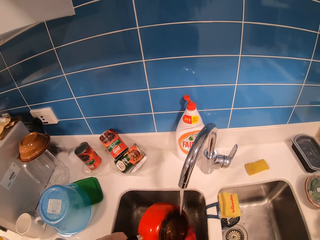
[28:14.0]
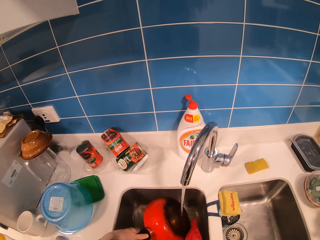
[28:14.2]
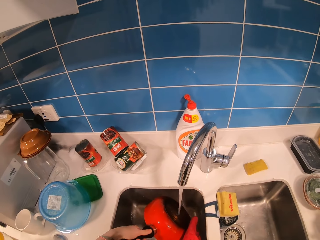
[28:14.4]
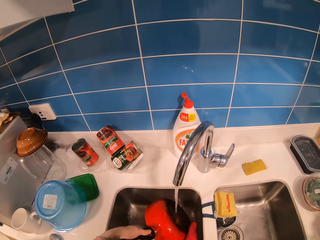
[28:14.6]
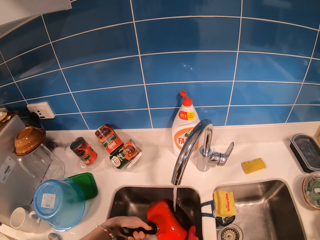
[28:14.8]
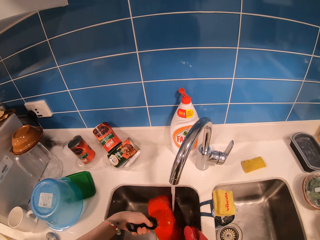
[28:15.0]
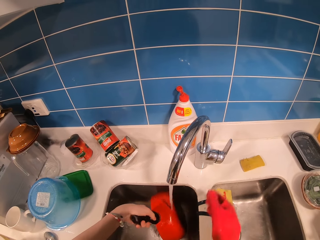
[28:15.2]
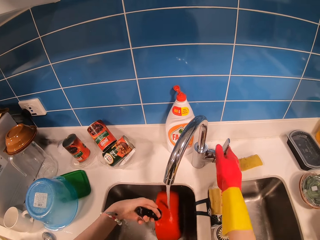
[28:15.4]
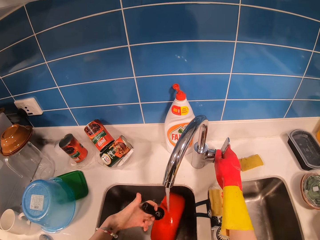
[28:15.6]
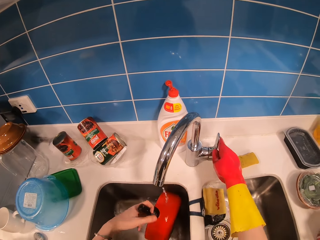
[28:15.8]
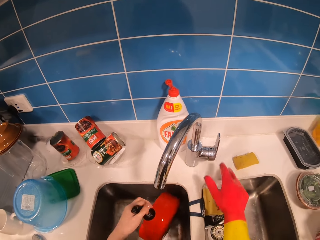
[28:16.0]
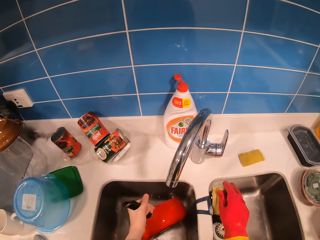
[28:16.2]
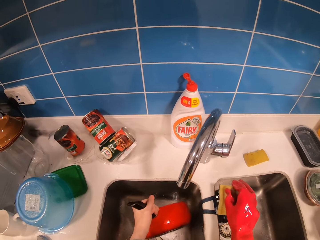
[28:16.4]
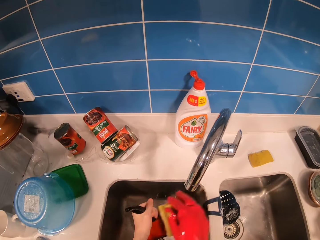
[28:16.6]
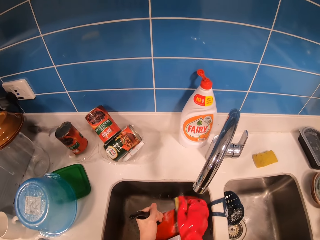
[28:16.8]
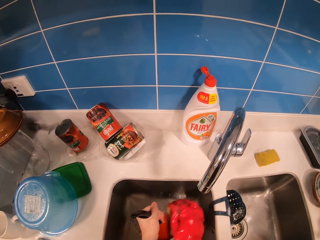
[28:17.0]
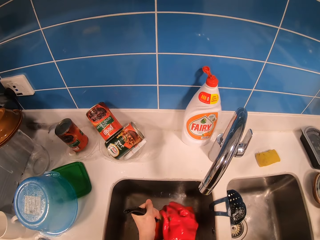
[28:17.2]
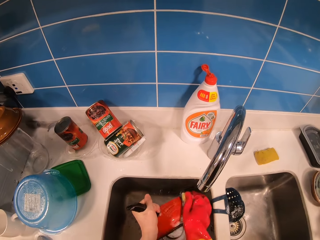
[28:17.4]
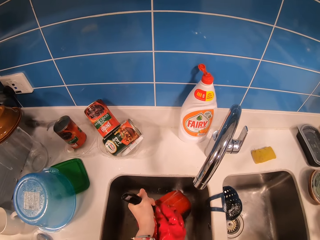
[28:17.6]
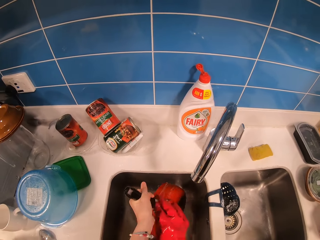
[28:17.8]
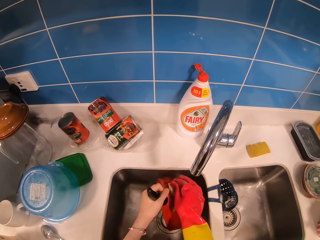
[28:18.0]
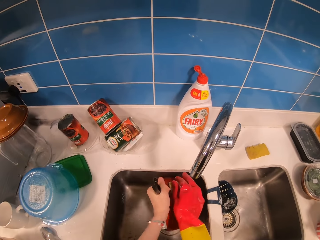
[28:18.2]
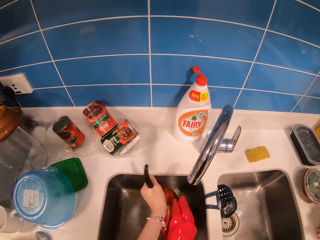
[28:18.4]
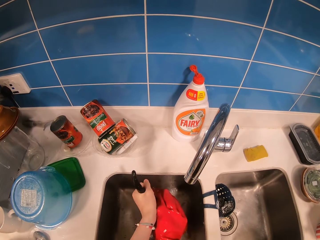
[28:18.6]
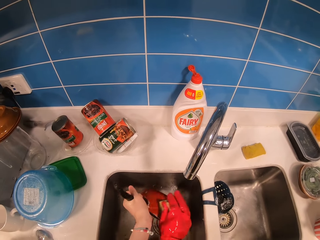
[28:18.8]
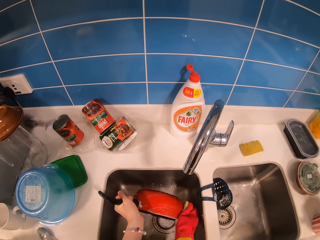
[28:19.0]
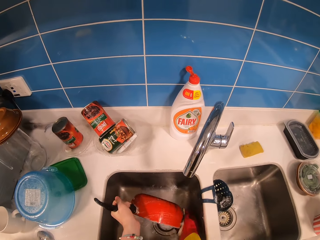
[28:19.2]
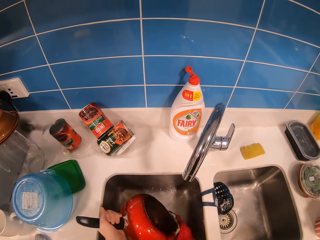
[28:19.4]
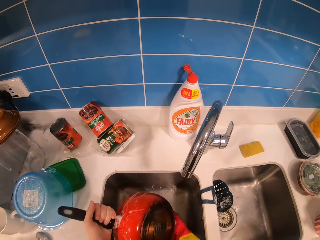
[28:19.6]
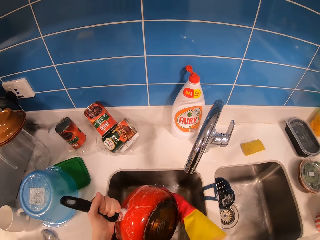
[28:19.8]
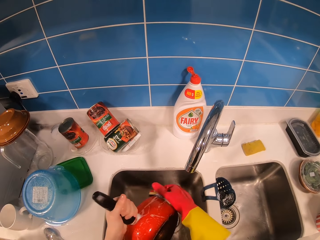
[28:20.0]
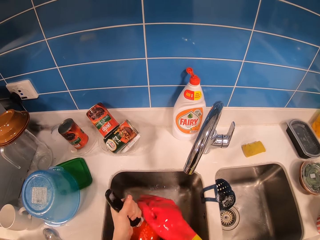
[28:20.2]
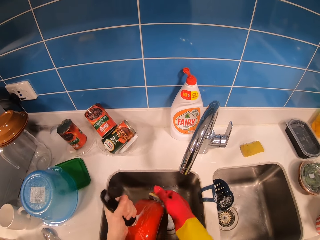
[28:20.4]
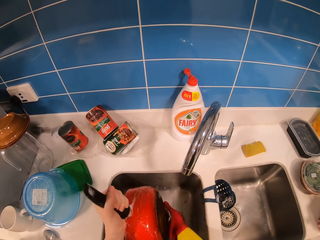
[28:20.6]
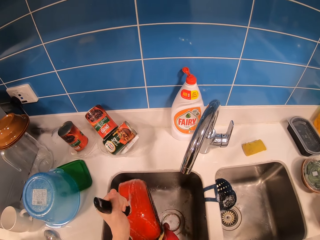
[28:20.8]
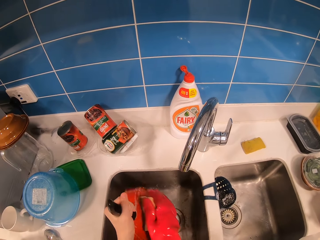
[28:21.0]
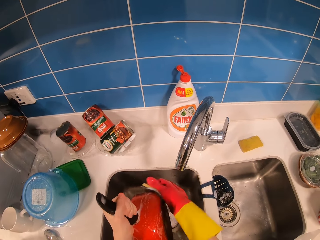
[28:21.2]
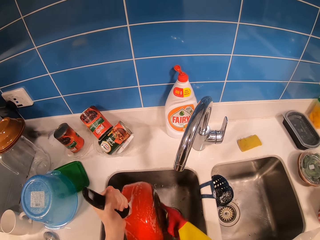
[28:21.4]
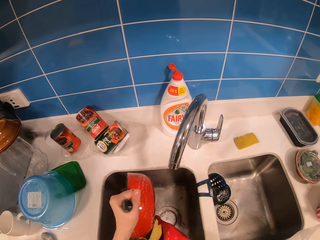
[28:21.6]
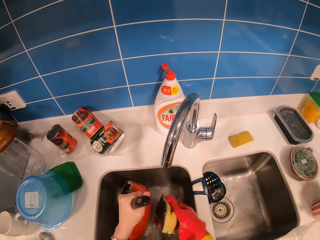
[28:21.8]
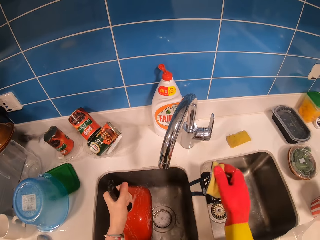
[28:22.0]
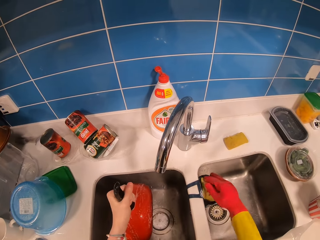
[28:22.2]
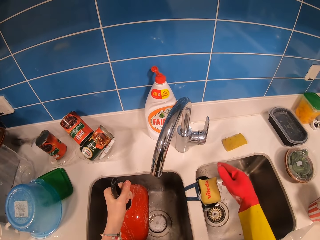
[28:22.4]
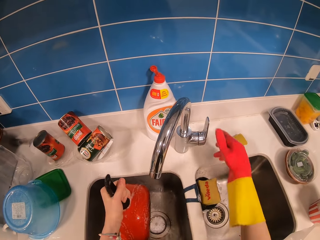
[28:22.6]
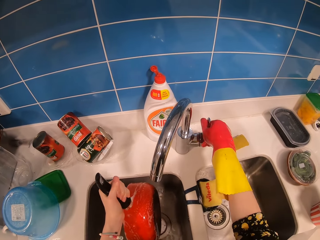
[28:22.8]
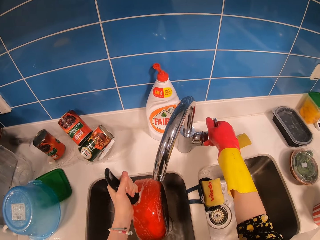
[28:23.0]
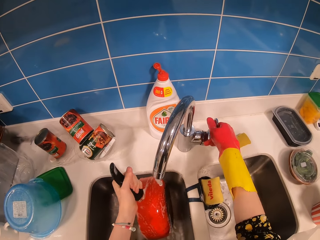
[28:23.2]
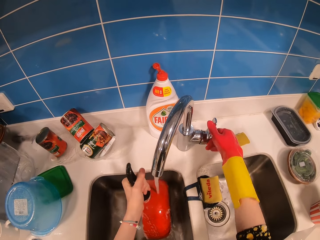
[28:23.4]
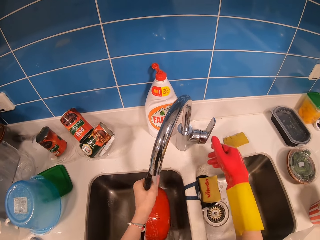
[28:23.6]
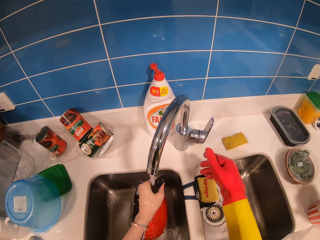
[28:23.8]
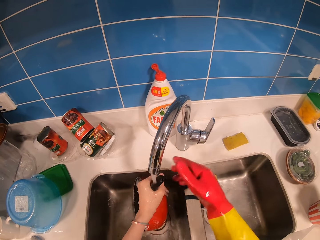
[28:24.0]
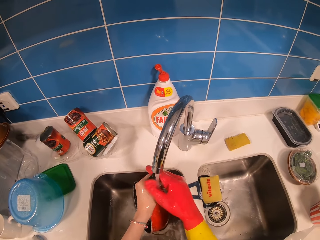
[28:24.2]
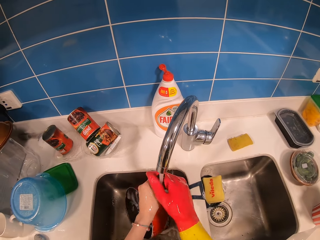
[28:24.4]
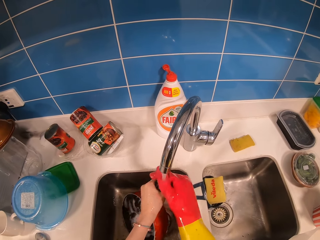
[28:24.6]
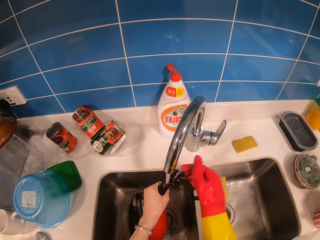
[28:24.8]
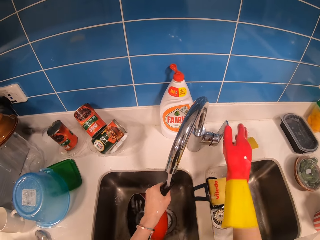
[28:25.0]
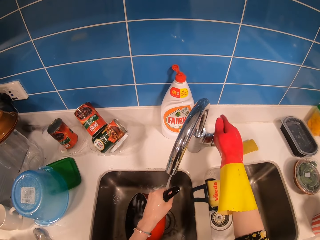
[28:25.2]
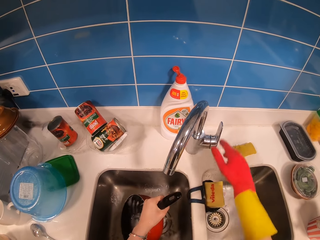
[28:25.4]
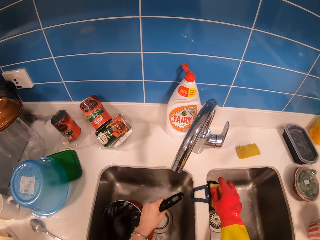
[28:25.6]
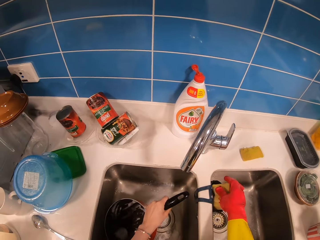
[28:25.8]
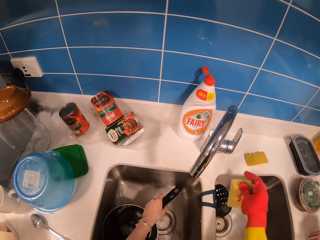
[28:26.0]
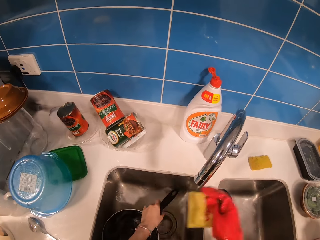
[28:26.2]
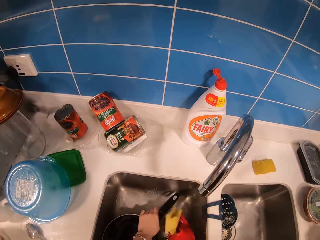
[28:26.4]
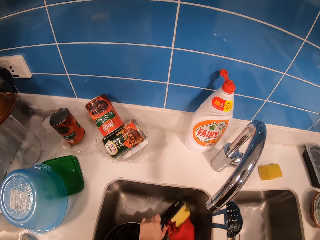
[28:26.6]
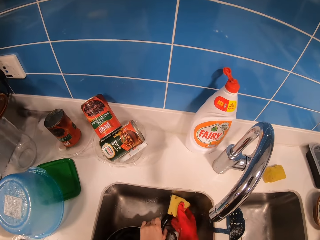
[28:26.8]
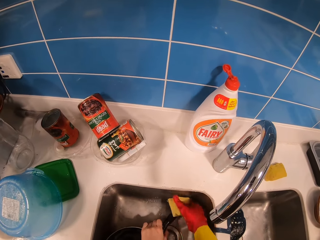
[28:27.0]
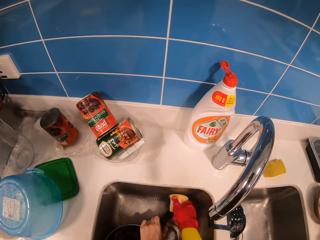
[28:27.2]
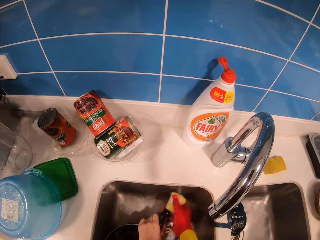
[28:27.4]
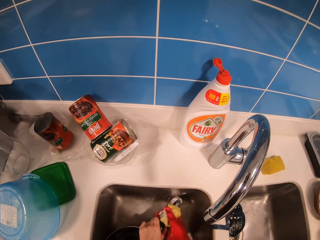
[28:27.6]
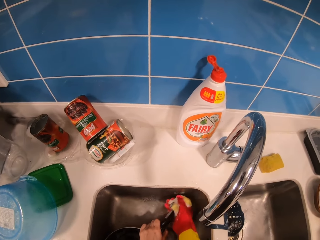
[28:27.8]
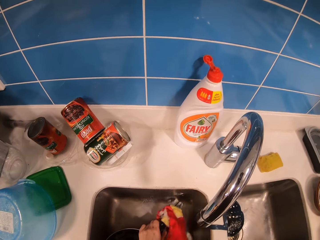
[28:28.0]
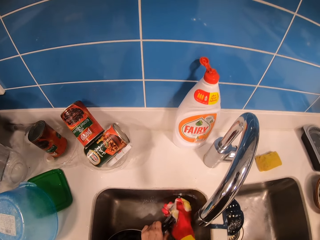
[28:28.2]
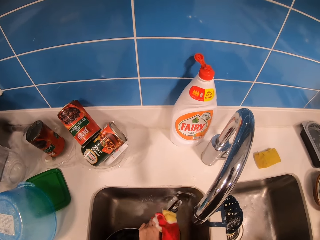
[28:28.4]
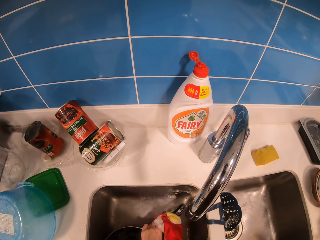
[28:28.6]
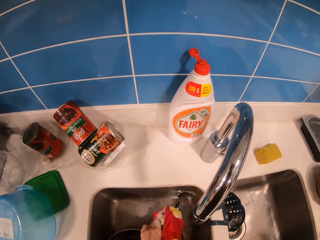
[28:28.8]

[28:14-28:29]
The camera wearer closes the tap. They pick up the cleaning item or scouring pad. They clean the pan with the scouring pad. They place the scouring pad on the counter. They open a tap. They clean the pan with tap water. They close the tap. They pick up the scouring pad from the counter. They clean the pan handle with the scouring pad.

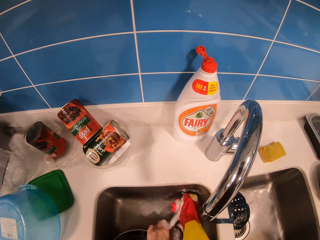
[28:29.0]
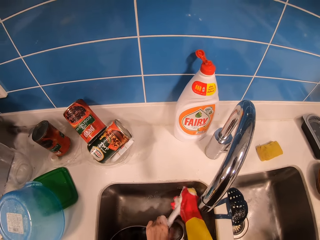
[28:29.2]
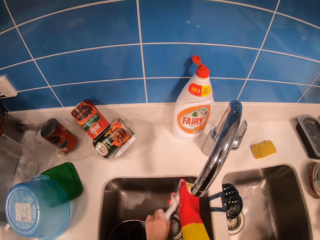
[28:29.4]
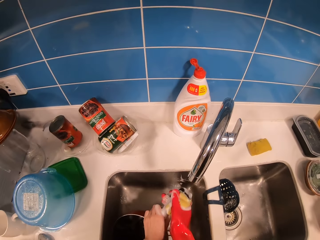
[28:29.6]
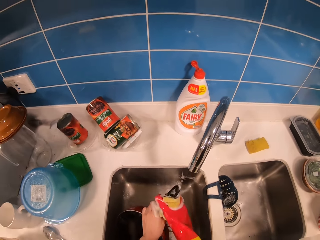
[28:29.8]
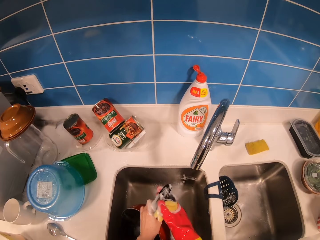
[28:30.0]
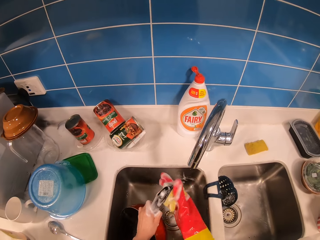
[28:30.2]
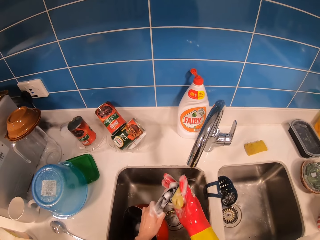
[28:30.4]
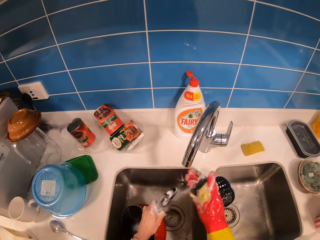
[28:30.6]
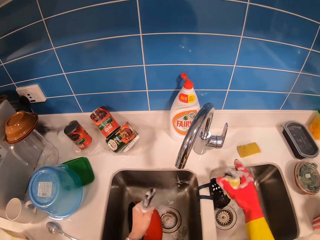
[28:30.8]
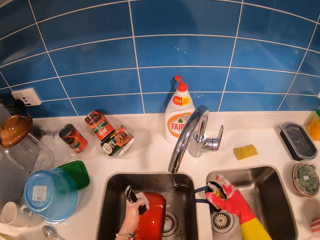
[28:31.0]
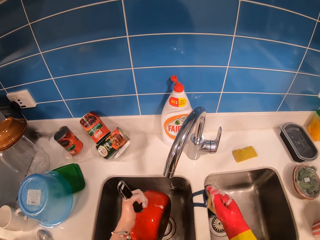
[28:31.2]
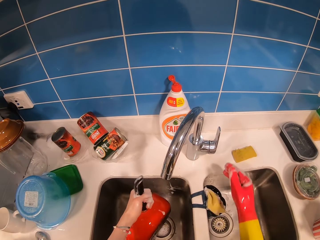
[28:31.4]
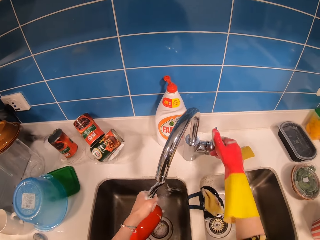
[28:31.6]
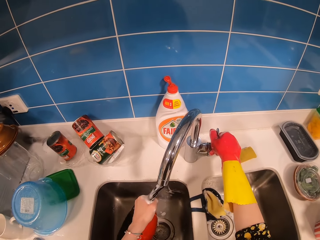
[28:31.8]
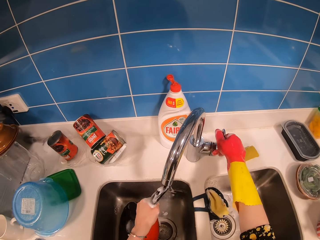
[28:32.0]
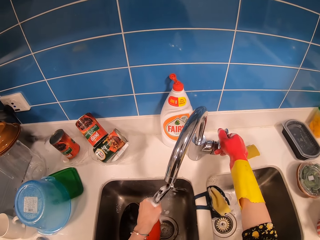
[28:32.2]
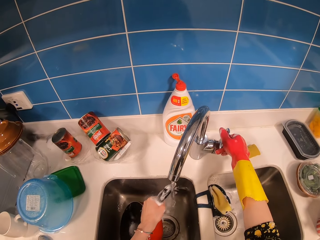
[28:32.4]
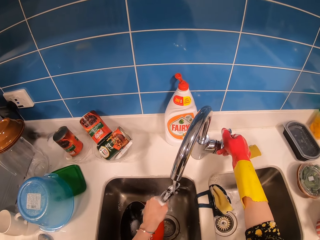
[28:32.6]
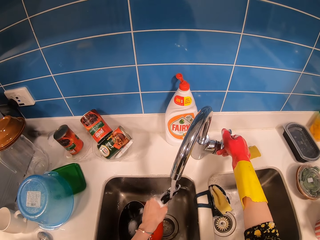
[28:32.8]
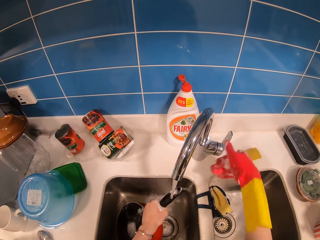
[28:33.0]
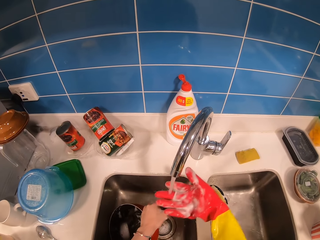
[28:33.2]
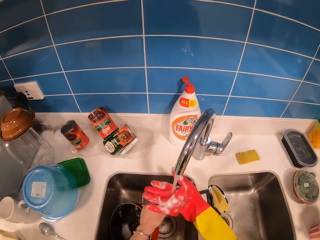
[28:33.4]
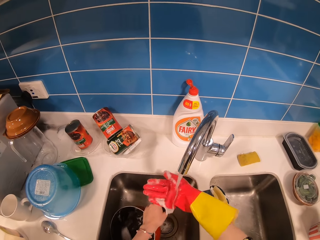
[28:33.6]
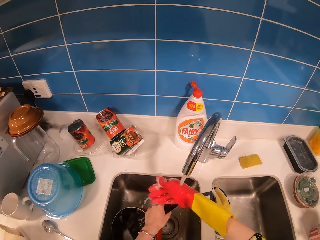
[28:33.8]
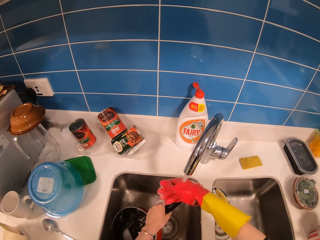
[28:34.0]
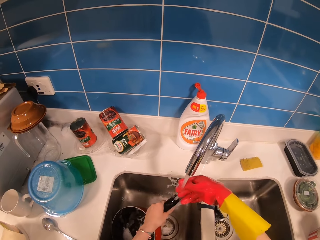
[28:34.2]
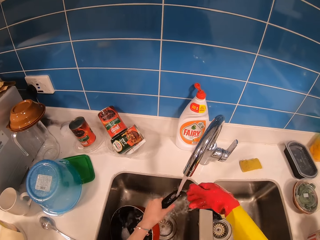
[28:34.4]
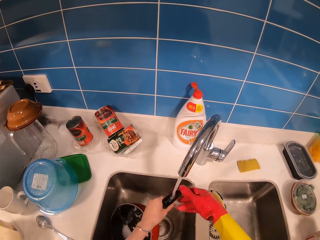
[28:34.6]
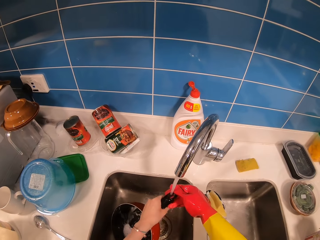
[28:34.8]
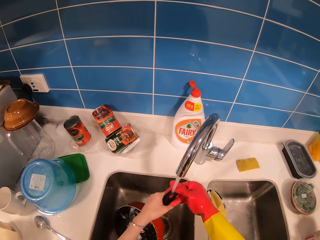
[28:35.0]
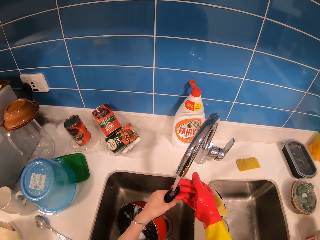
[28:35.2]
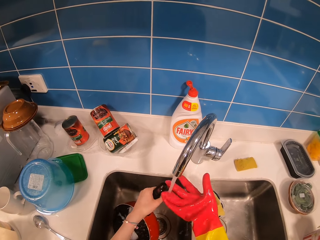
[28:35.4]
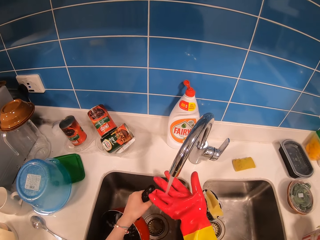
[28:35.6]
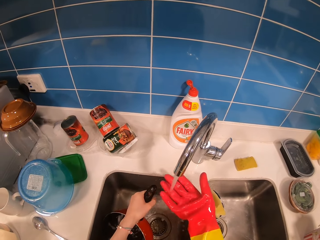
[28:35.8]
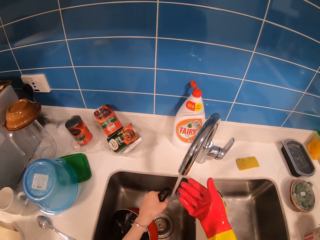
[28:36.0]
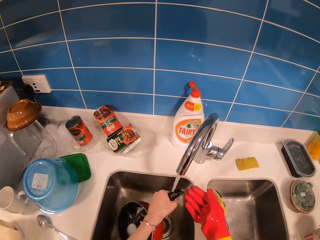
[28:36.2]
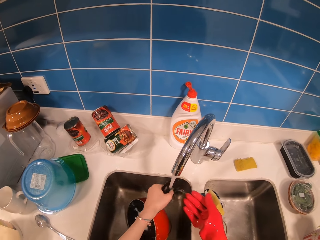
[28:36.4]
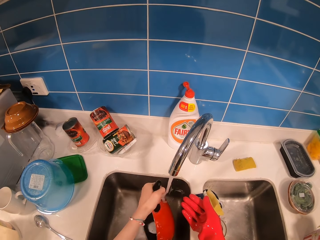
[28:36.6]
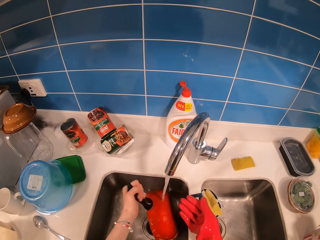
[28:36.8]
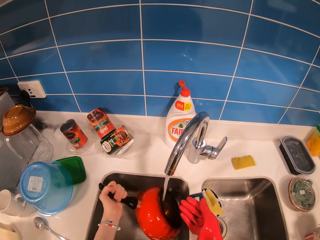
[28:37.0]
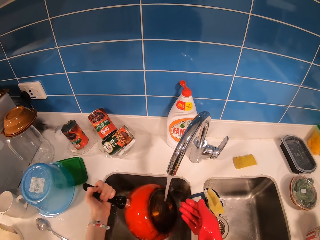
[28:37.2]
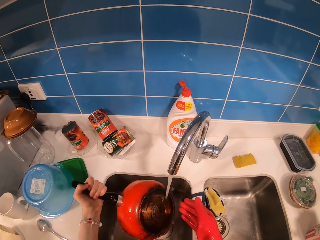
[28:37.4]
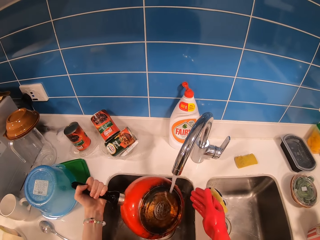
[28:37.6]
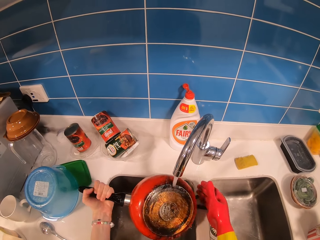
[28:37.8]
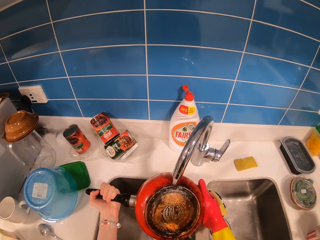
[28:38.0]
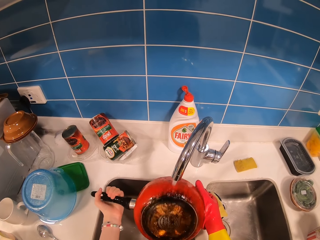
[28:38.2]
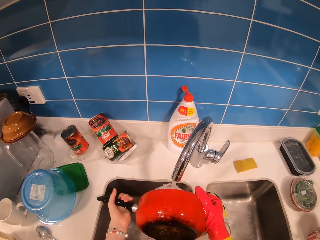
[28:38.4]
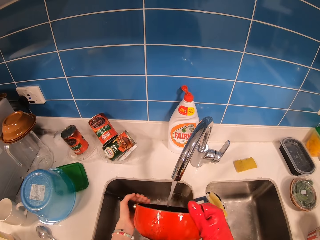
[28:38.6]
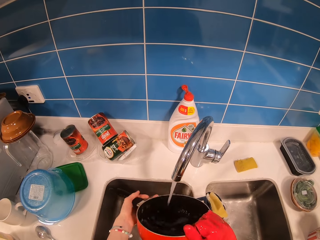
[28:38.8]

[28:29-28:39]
The camera wearer places the scouring pad on the counter. They open the tap. They rinse the handle. They rinse their hand. They clean the pan with tap water. They rinse their hand again.
